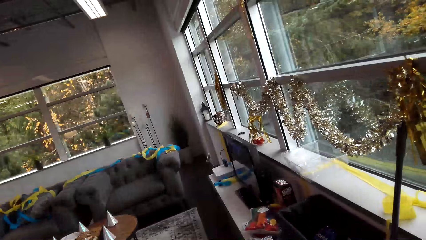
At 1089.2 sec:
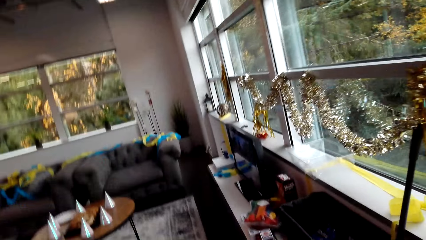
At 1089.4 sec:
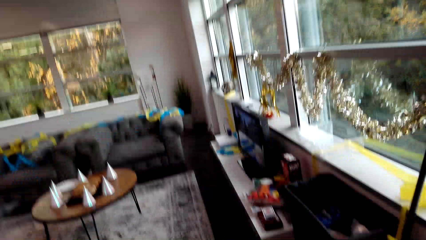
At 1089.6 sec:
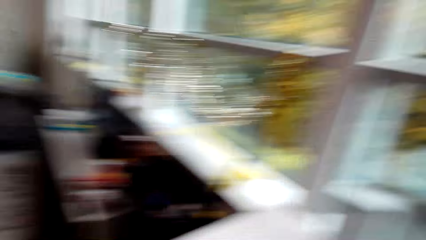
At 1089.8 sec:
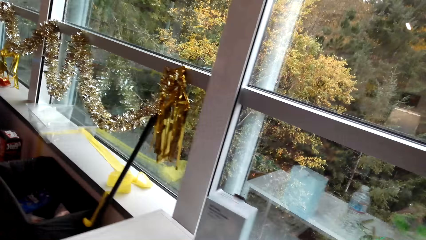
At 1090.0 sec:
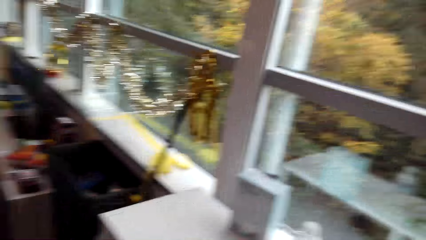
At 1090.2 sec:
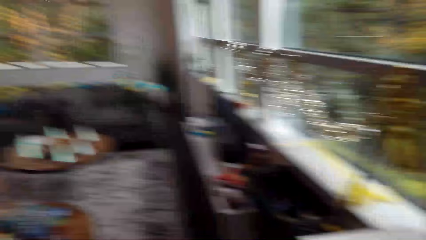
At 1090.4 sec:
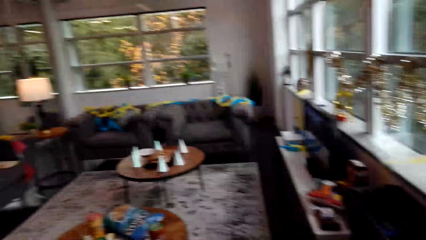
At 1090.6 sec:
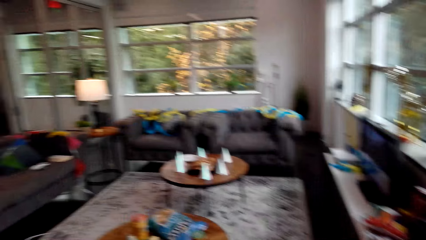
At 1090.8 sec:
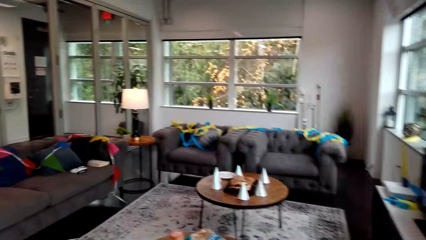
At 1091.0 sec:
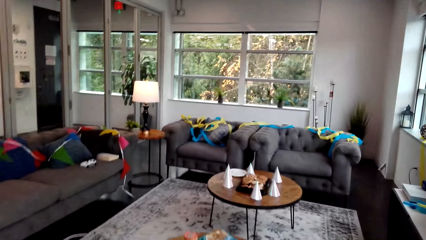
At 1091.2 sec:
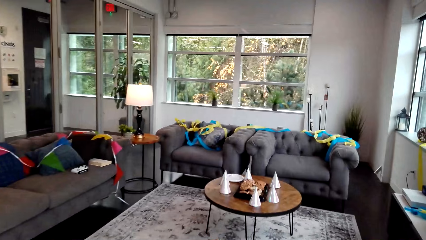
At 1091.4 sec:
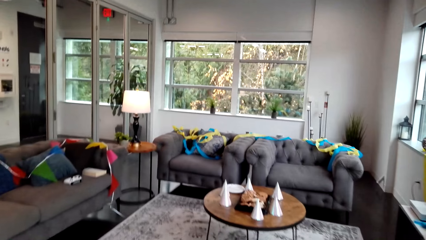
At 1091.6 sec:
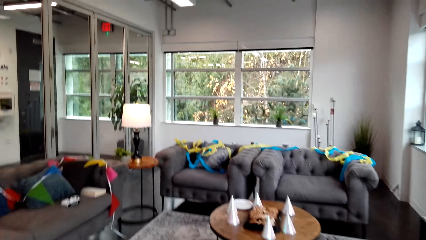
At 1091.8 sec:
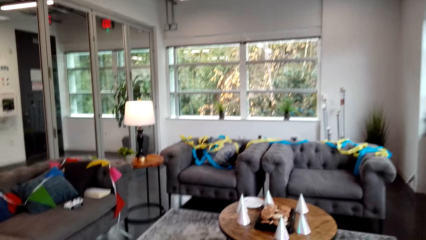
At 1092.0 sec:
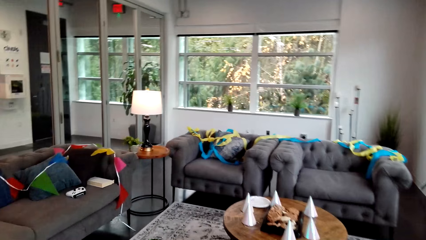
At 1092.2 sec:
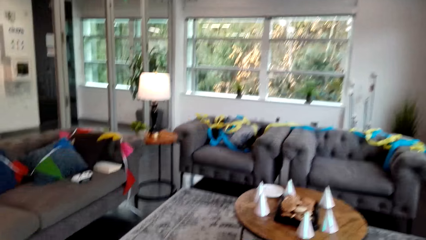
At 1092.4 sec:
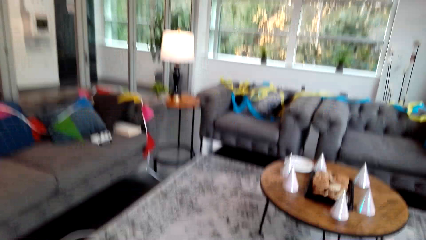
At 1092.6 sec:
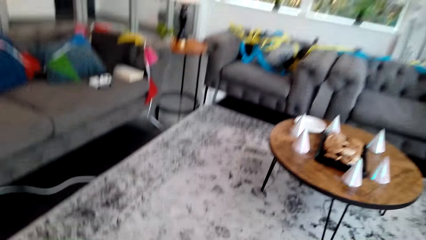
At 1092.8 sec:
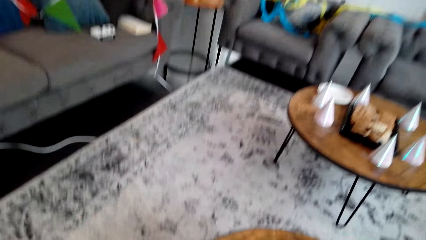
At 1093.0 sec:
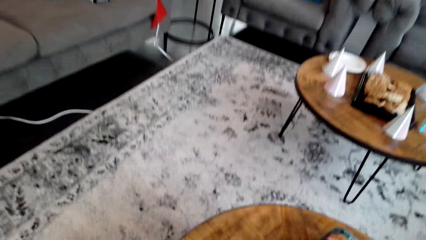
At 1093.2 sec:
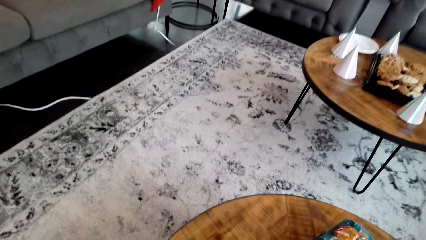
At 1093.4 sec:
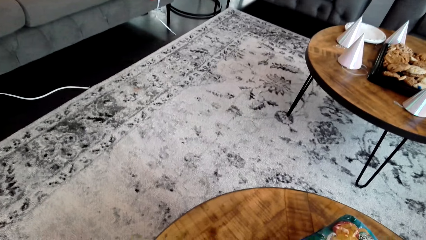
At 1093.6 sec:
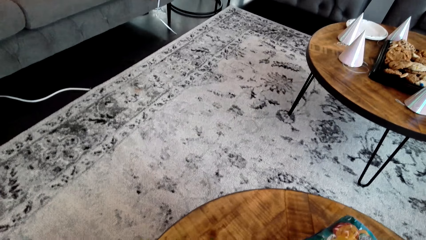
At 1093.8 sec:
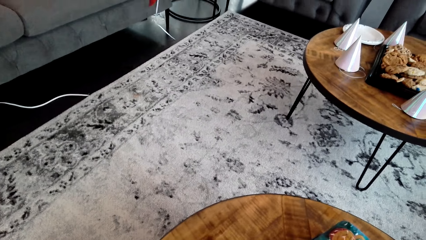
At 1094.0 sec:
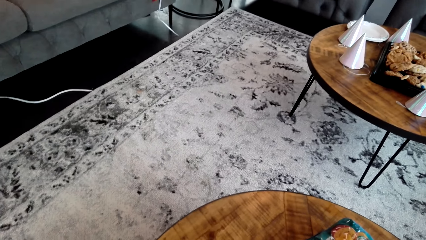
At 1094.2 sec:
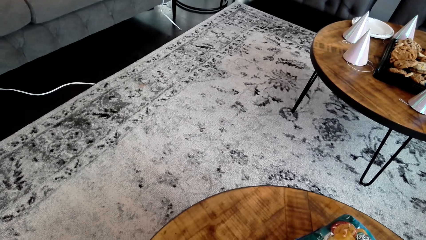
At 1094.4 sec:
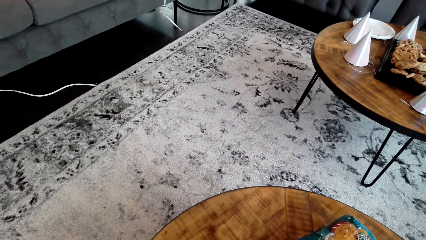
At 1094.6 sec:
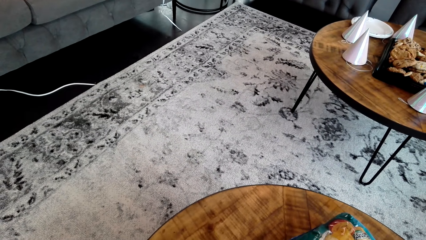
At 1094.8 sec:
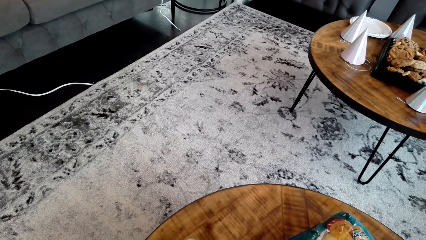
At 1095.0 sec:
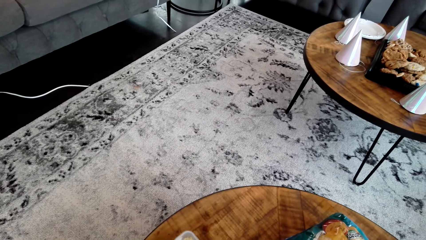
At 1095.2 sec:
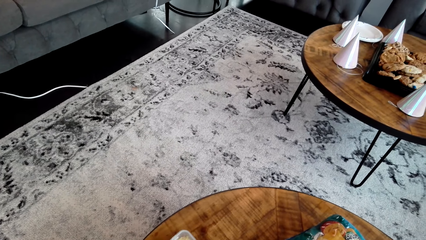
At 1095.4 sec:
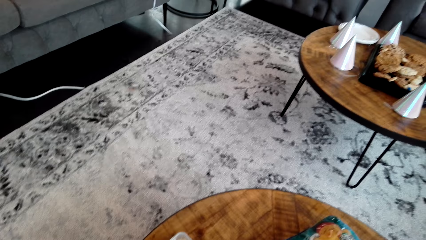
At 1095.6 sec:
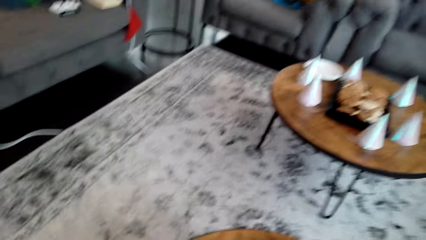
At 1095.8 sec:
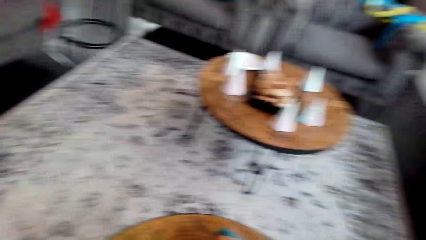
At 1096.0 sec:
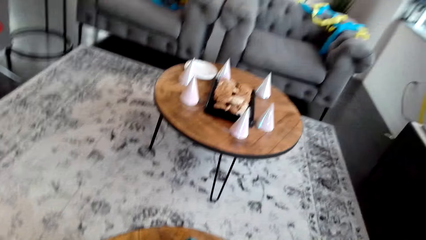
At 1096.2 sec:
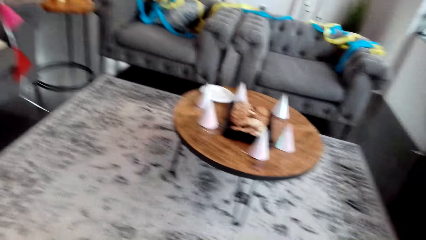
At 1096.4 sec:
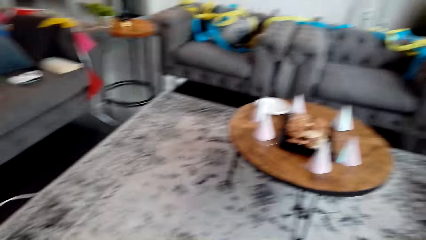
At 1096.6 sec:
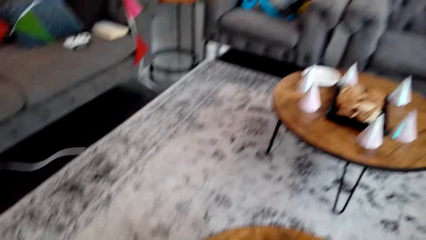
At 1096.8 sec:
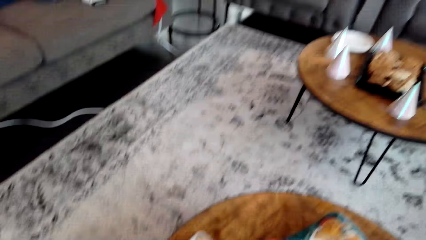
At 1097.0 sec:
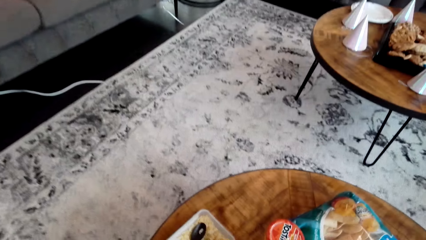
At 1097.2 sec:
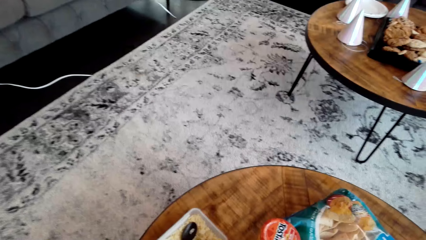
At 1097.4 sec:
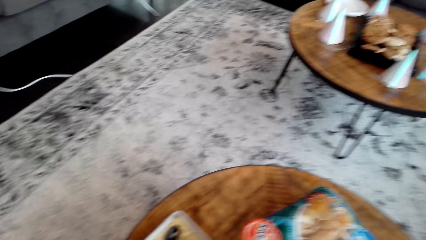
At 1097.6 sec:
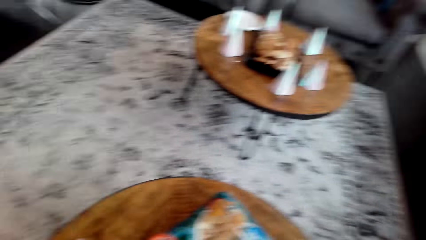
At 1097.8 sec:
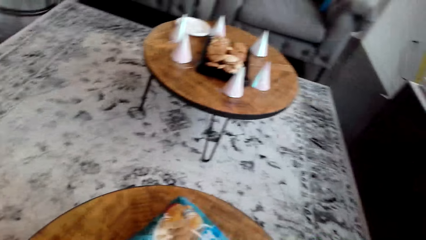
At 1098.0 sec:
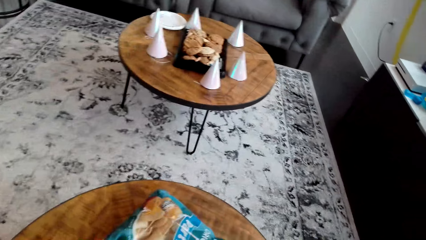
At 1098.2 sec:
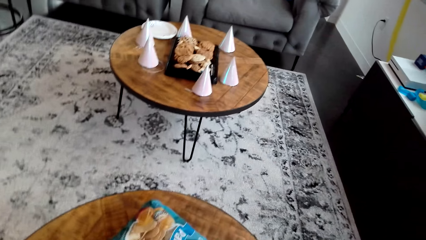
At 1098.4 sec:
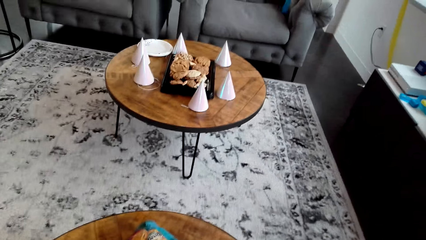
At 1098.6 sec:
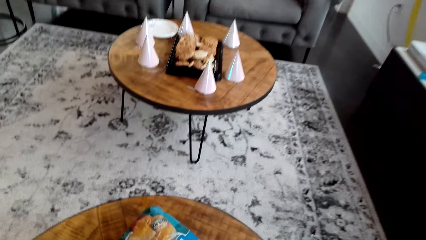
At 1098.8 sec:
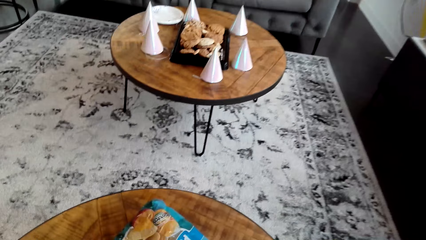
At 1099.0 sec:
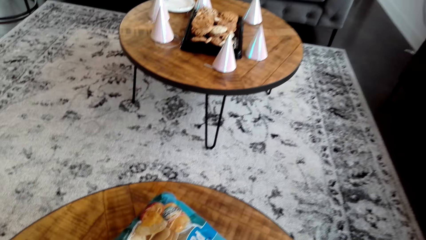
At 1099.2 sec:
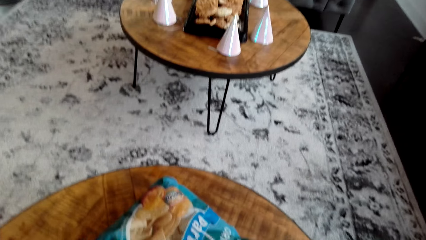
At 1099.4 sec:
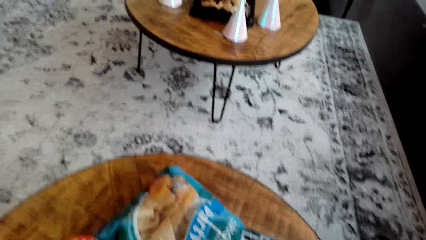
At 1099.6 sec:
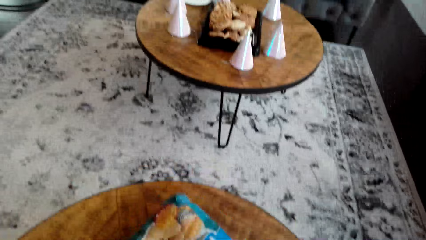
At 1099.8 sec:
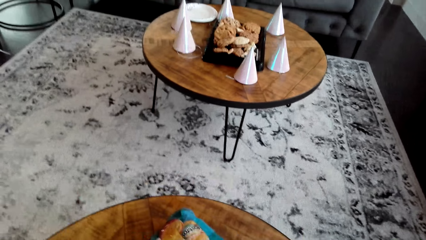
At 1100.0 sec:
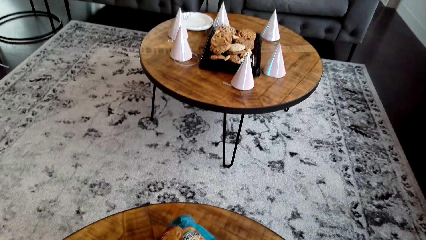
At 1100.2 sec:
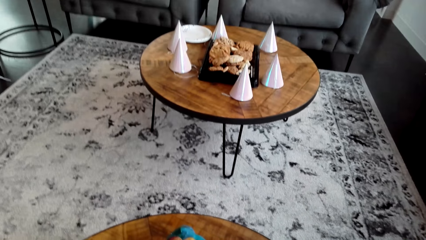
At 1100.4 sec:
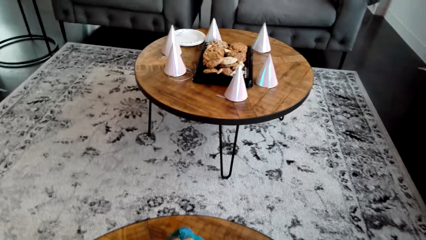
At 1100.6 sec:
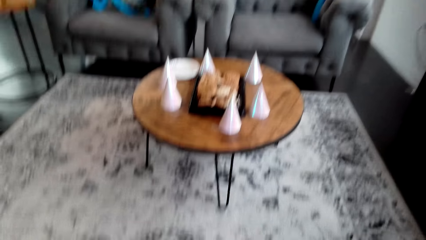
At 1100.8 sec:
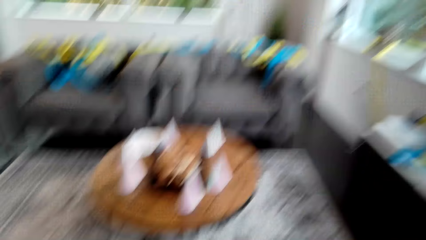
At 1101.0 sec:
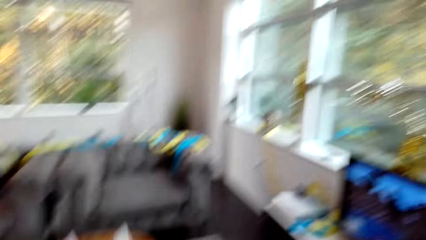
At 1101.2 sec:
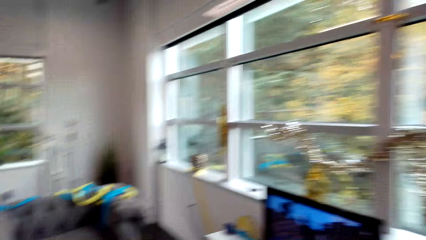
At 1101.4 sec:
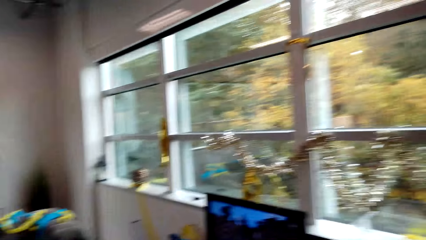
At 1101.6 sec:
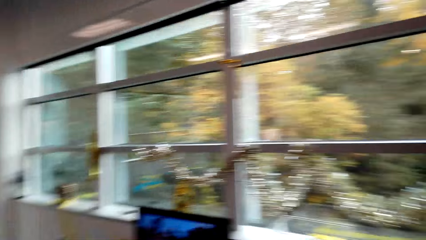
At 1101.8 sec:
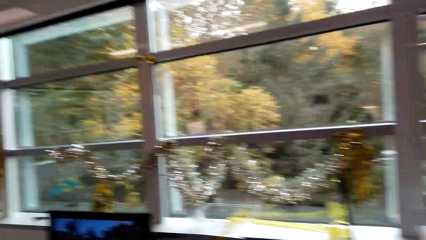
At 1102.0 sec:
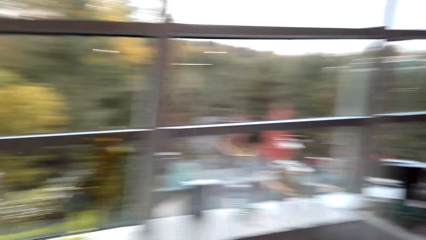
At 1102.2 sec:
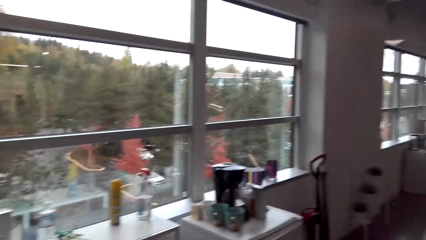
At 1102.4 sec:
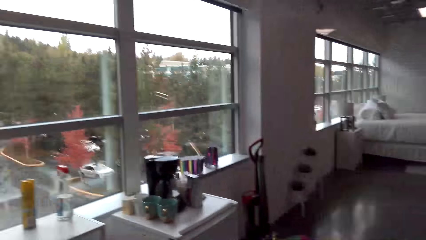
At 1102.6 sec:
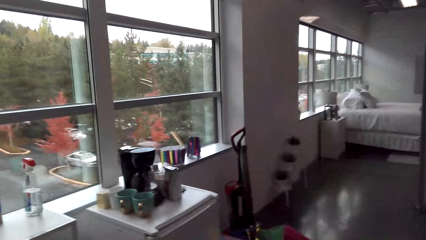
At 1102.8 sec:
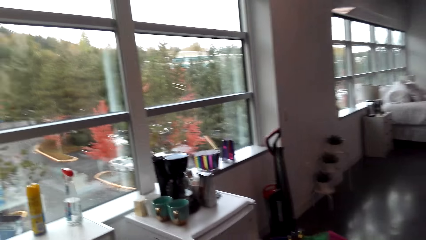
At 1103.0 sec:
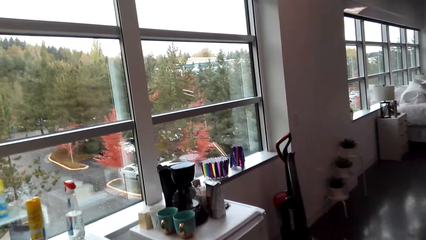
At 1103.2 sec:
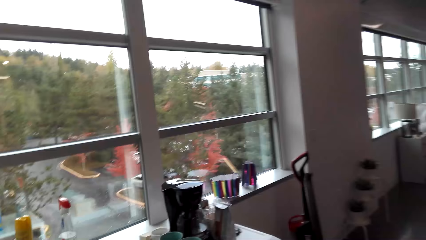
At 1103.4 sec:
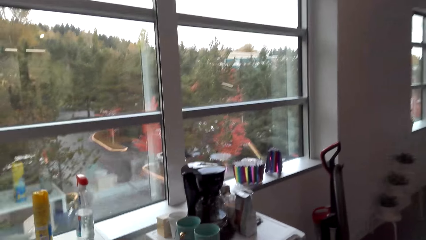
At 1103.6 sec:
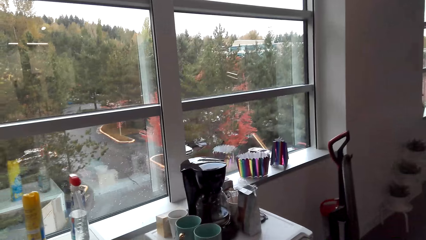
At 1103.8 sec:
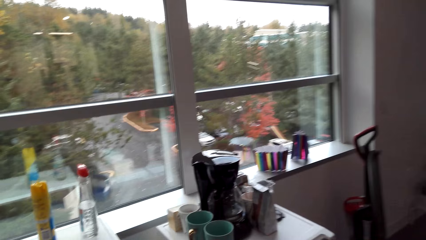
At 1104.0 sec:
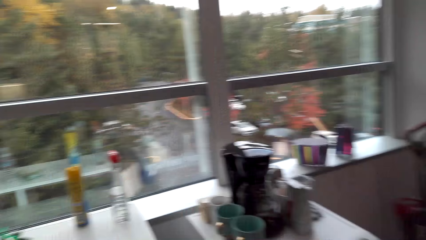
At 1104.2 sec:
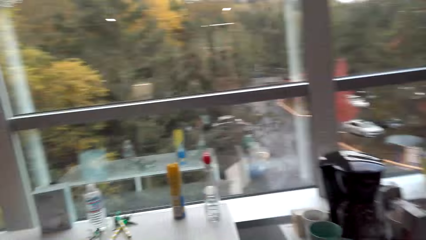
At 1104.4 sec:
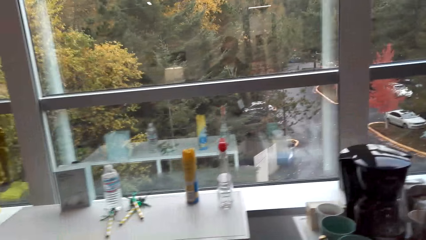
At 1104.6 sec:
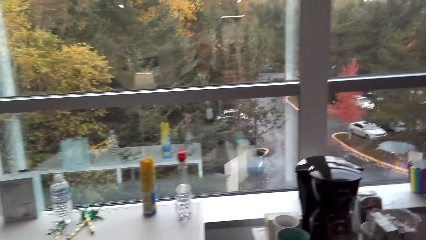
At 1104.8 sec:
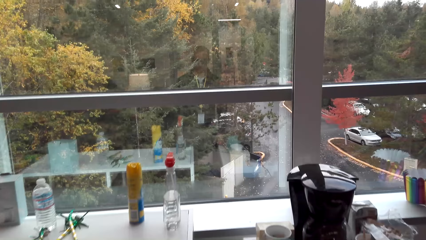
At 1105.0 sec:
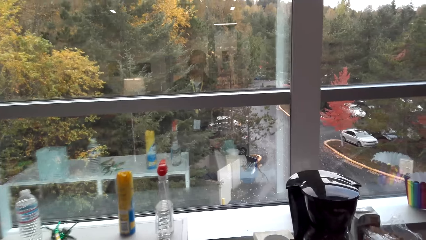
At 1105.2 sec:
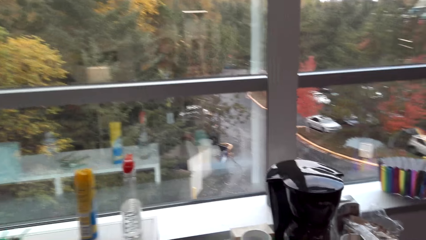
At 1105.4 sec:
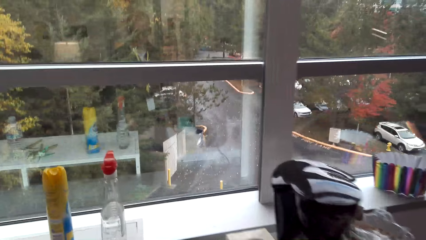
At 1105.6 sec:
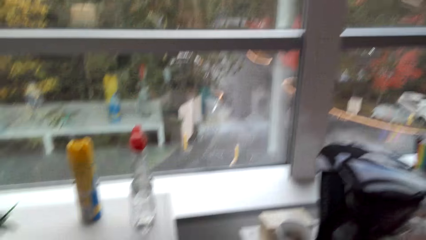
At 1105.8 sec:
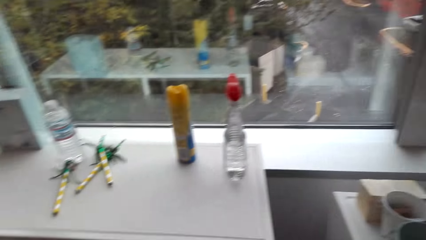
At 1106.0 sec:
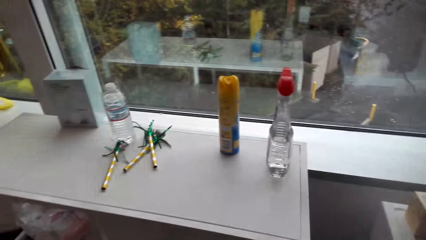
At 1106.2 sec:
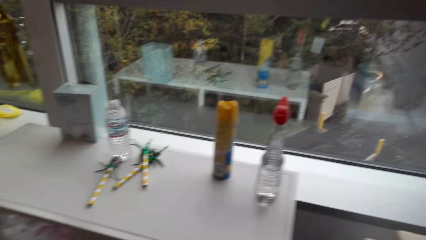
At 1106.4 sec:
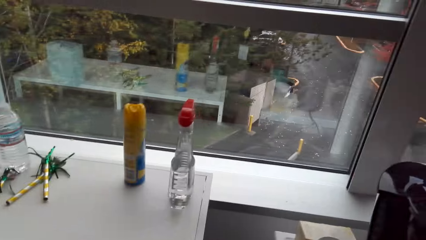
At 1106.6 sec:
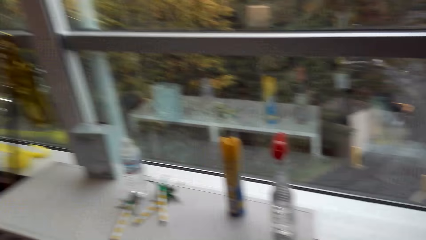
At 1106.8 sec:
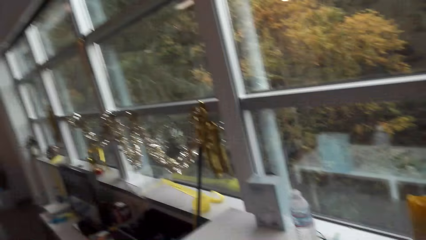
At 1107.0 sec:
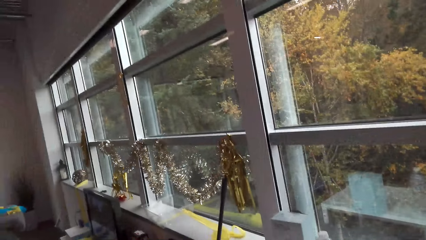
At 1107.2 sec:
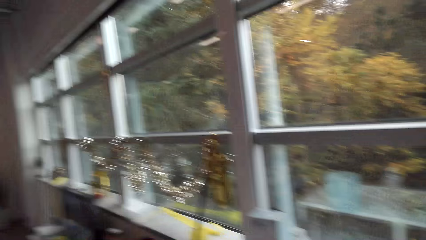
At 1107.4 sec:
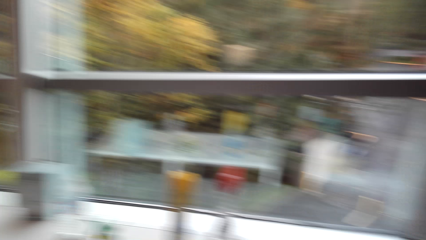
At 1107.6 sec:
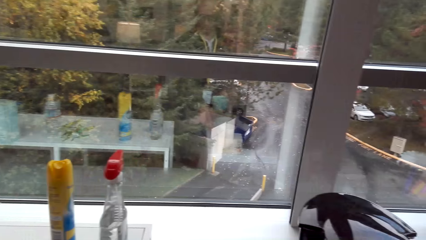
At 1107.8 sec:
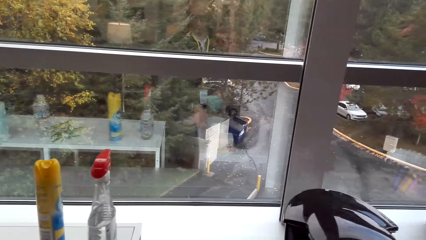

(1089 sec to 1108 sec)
The camera wearer looks around, stops, and walks around.
